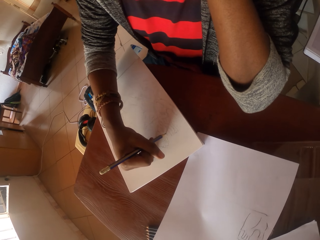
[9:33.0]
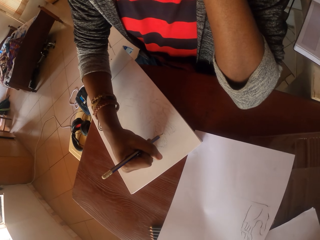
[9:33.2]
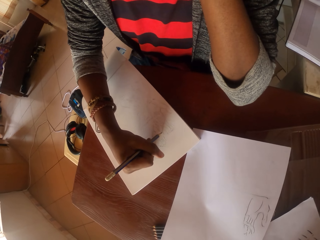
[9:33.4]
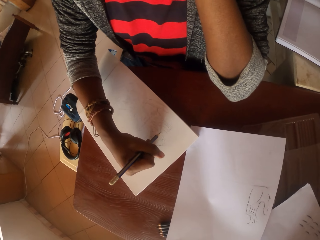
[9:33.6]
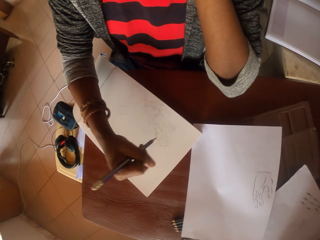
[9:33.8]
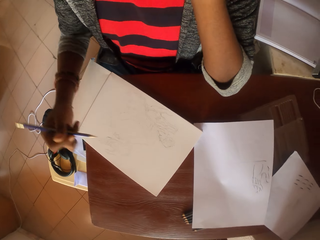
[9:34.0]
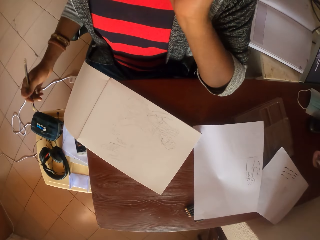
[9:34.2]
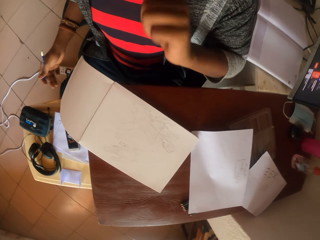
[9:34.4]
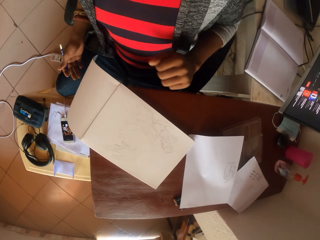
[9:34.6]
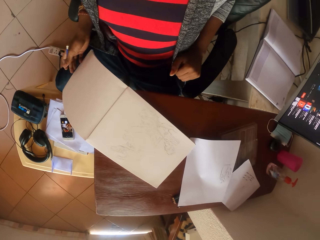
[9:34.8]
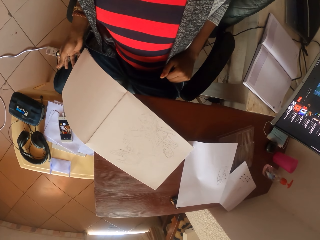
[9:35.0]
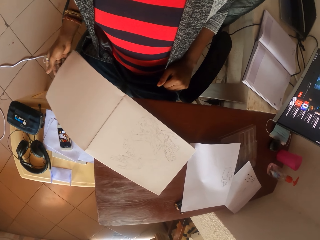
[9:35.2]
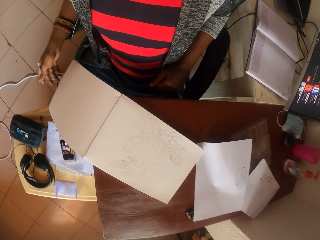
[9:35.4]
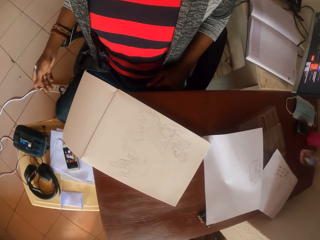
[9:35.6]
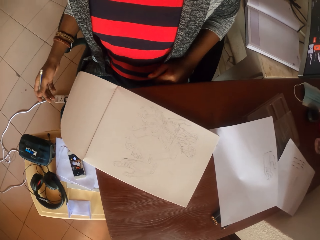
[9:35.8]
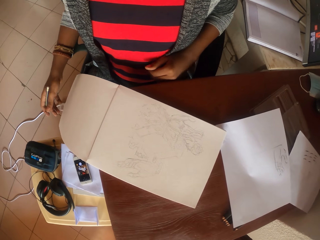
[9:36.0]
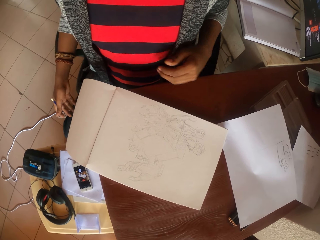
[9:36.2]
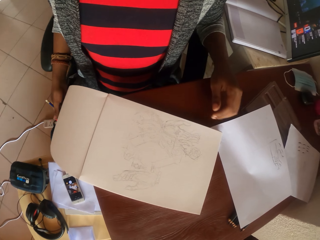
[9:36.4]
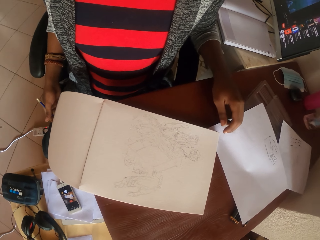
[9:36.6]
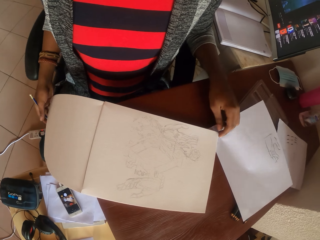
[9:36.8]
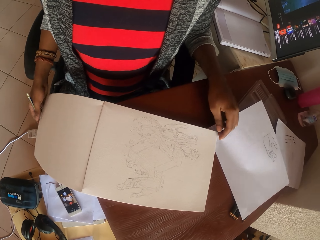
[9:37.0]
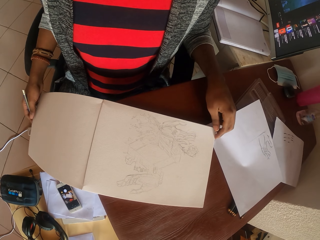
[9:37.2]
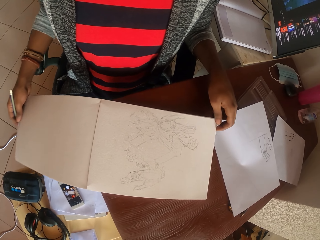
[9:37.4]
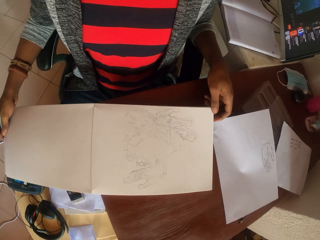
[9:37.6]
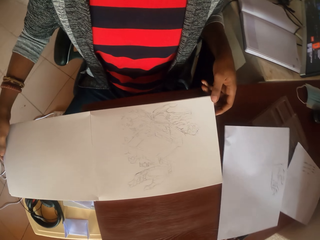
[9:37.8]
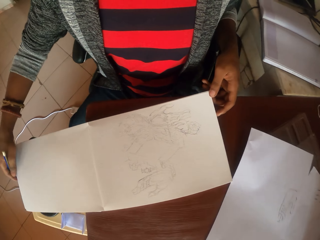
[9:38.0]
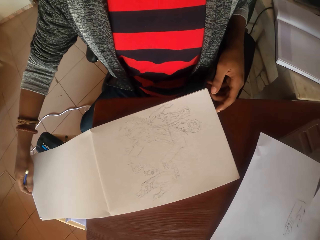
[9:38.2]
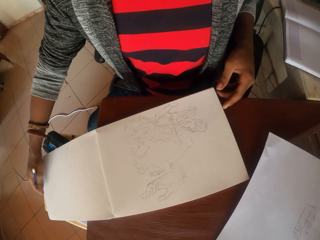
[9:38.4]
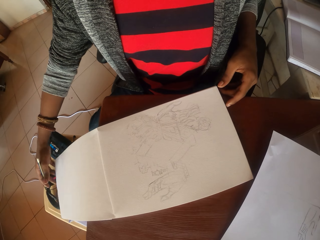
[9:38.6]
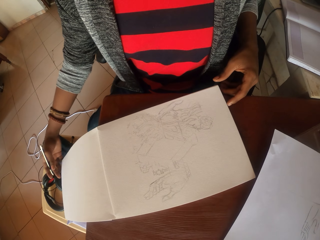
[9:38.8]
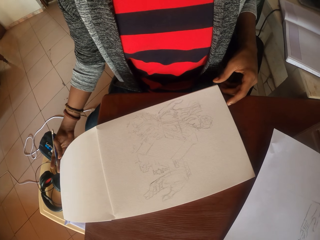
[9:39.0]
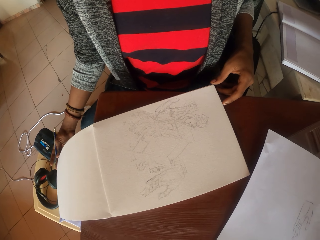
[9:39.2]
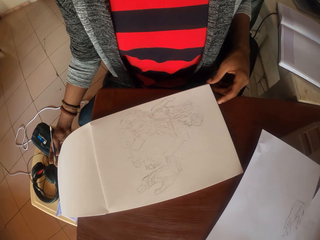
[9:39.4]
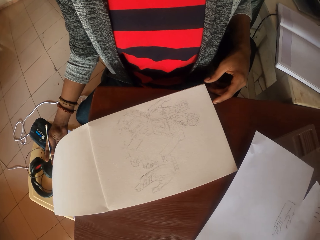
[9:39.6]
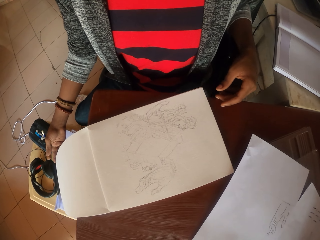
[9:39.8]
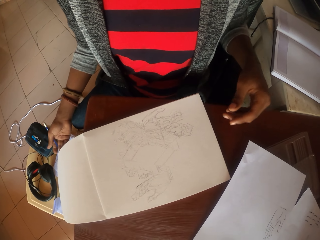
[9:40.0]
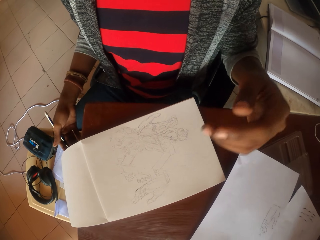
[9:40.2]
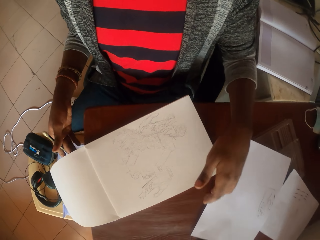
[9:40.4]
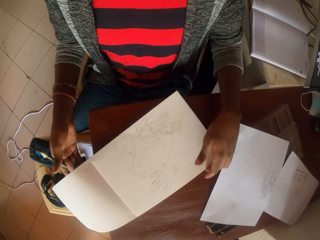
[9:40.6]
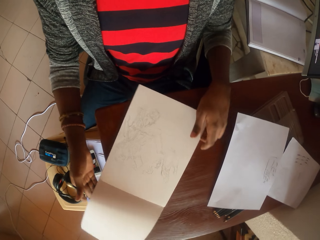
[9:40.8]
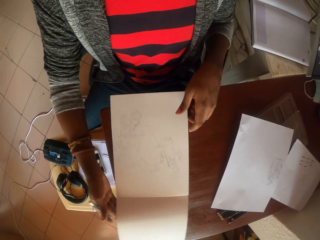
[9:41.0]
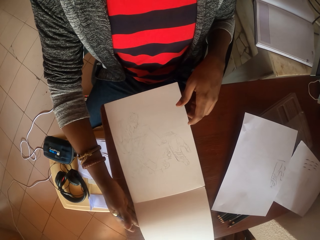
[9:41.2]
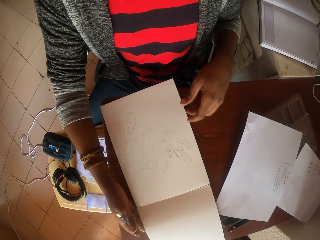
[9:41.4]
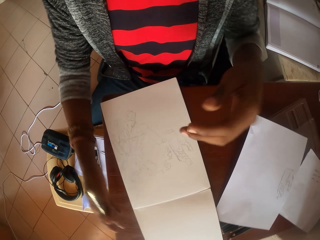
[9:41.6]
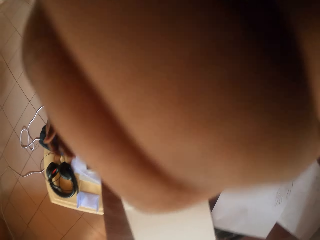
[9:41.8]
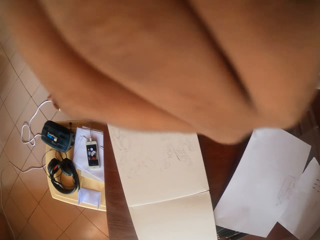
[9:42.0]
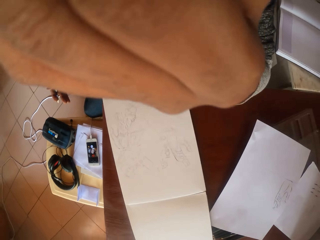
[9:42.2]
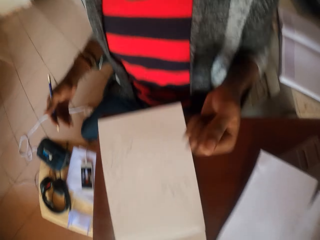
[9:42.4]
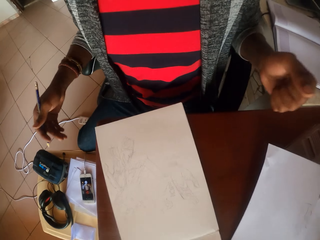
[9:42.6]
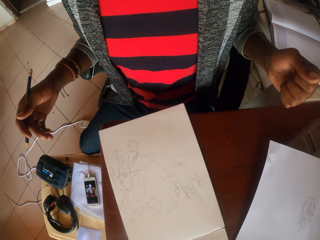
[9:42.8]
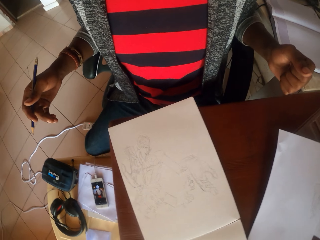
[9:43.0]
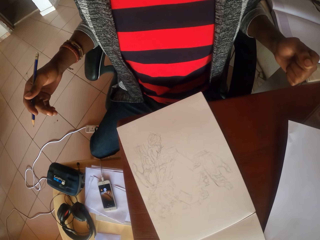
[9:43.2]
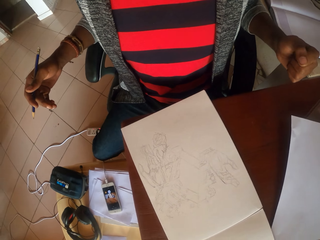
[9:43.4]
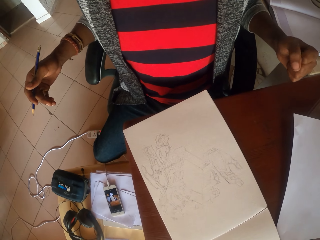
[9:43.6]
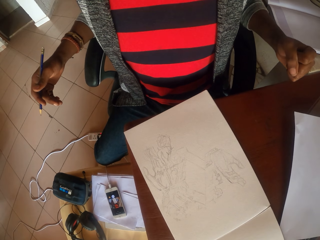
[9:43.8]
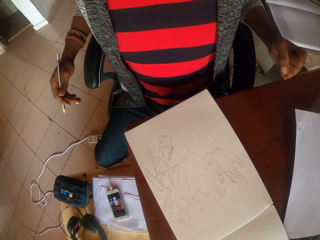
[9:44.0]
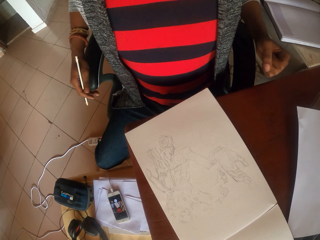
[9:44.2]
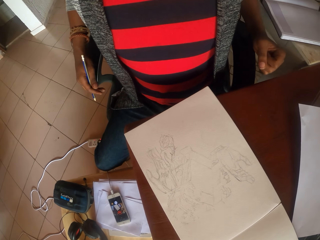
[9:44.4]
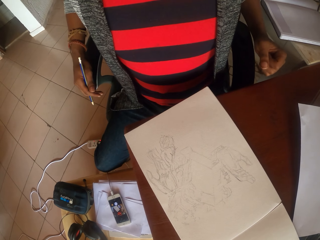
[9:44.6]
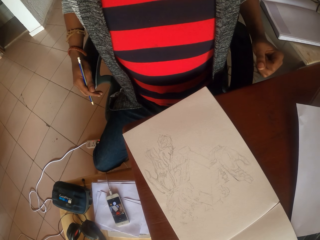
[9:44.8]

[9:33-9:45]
The camera wearer stares at the picture in the drawing book. He adjusts the book. He rotates the drawing book on the table. He stares at the picture in the drawing book. He rotates the drawing book on the table. He scratches his face. He touches the camera and removes the hand from the camera. He stares at the picture in the drawing book.

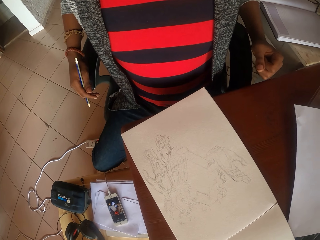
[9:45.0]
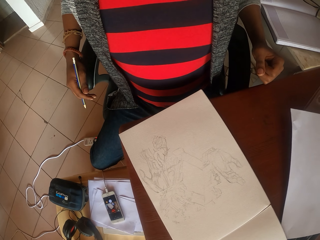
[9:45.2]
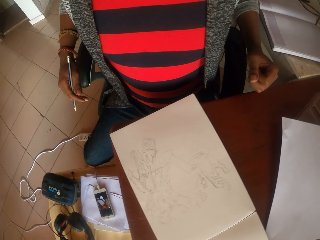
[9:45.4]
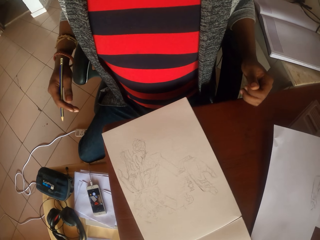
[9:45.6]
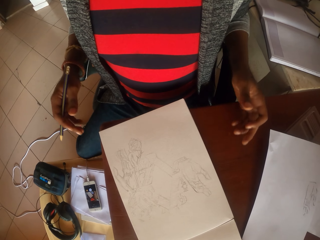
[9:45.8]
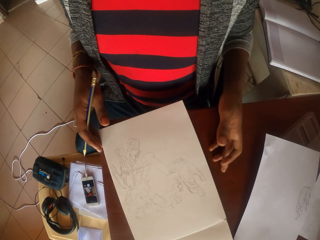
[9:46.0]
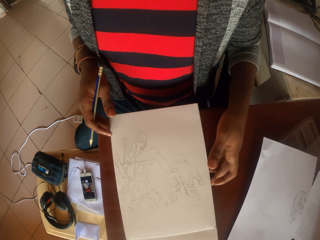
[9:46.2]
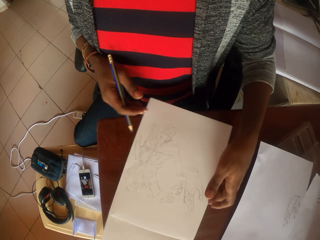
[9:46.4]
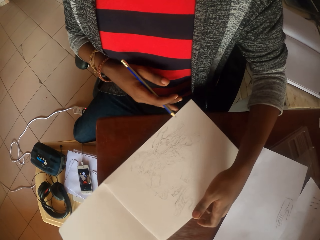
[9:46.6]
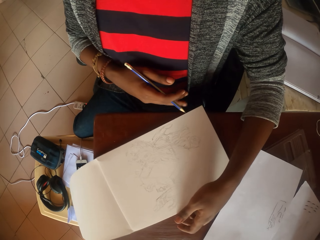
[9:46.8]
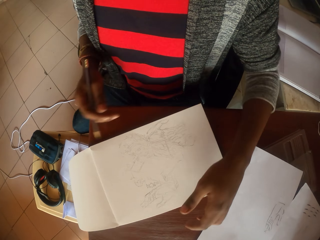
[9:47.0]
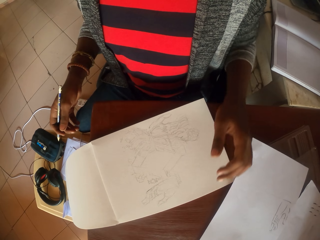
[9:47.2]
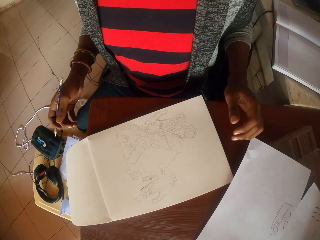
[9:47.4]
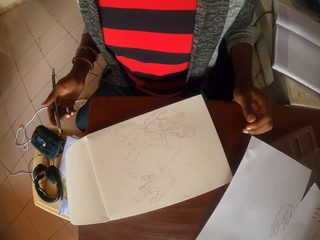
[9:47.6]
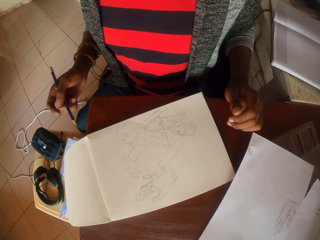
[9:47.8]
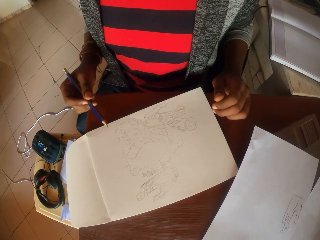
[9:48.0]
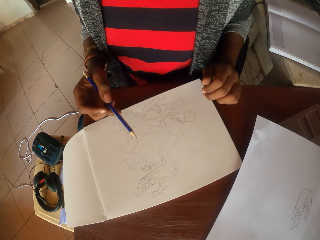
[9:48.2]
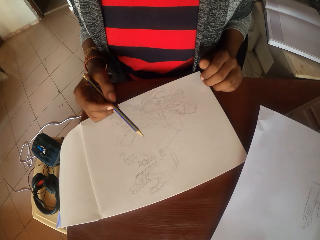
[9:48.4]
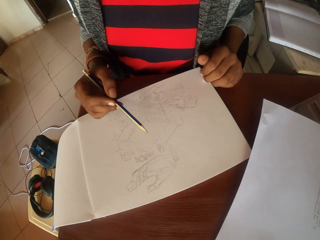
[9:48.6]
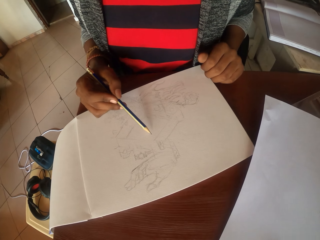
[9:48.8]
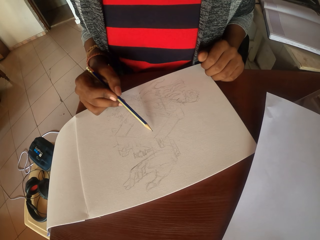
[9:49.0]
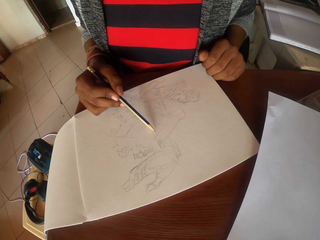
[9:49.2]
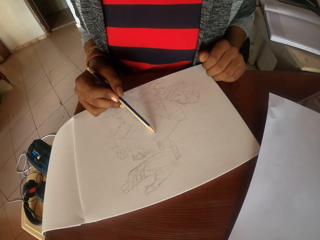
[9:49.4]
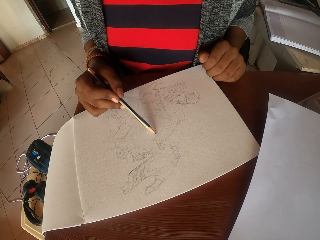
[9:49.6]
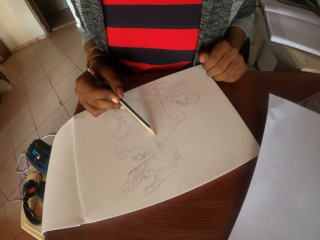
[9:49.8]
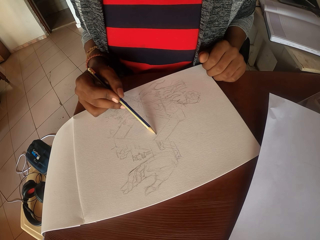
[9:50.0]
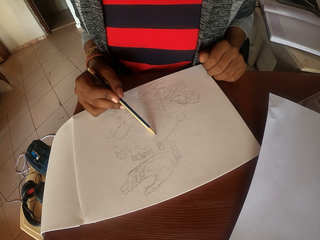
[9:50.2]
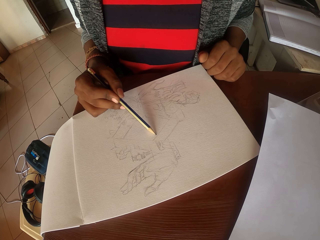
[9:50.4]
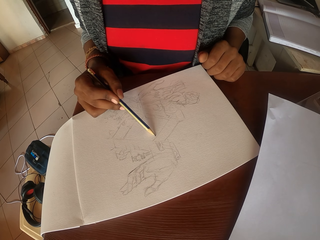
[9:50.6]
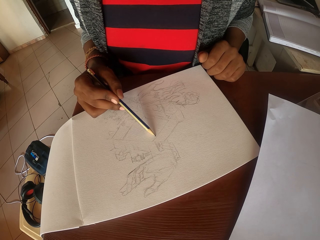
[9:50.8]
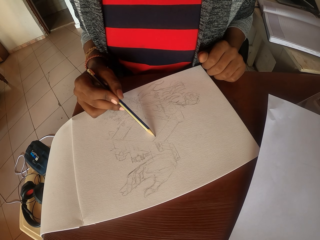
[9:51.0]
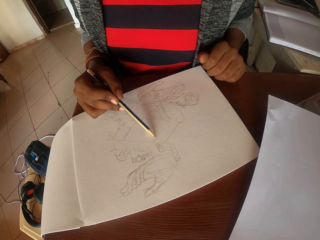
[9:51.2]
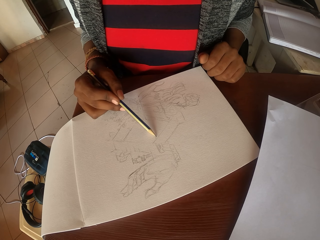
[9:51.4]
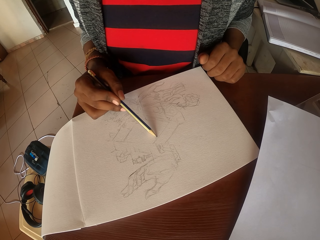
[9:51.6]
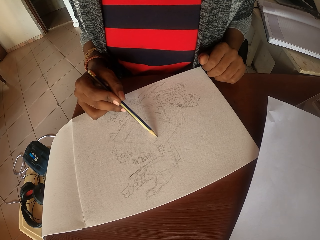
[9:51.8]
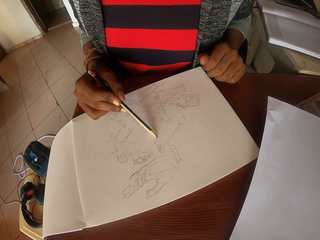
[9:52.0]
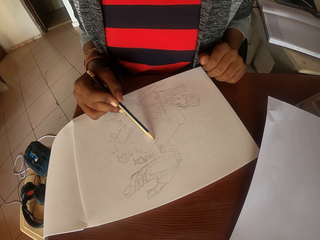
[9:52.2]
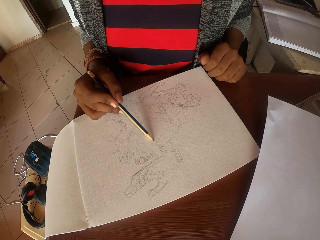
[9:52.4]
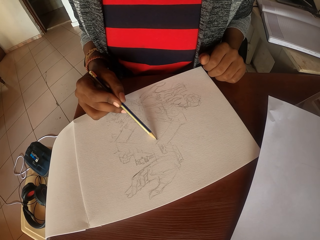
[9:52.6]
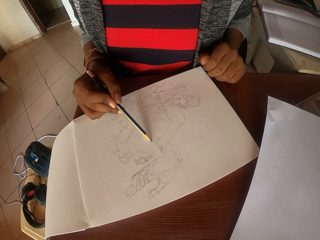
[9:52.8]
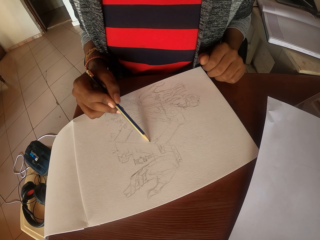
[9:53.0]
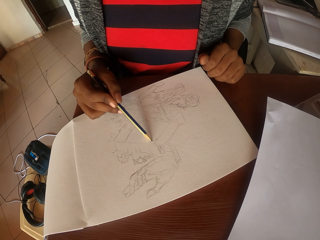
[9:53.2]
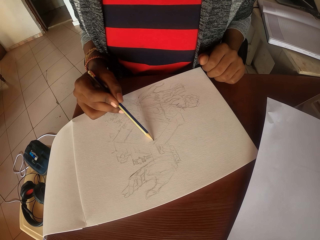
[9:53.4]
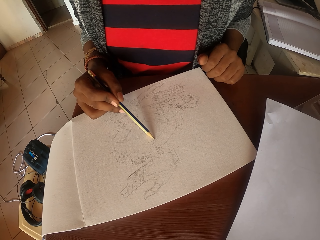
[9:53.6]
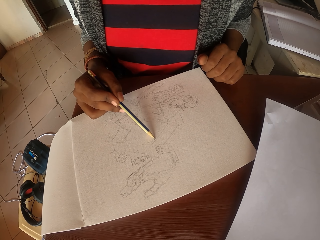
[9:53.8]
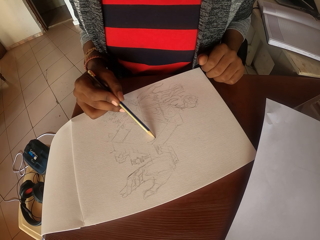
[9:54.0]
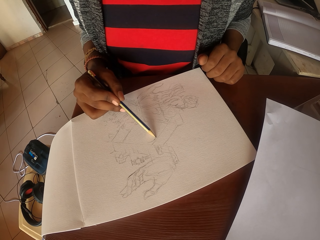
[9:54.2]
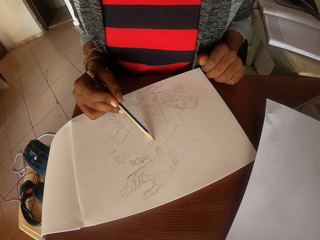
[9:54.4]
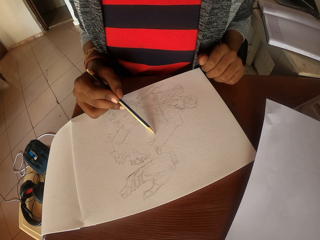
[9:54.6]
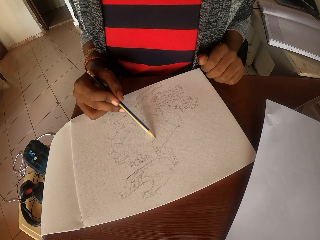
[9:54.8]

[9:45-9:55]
The camera wearer touches the chair. They rotate the drawing book on the table. They adjust the book. They draw a picture in the drawing book with a pencil.
